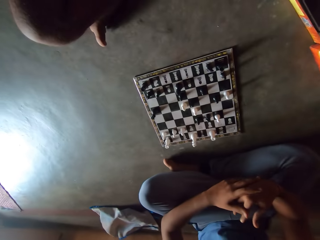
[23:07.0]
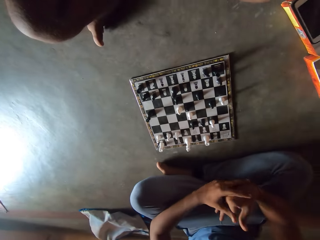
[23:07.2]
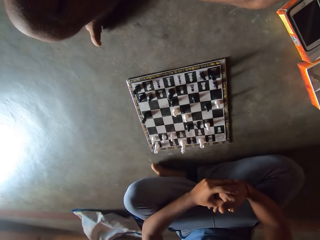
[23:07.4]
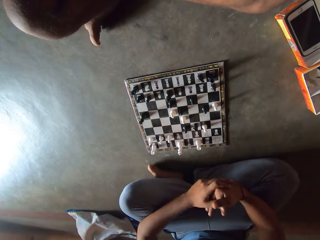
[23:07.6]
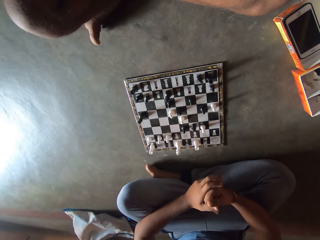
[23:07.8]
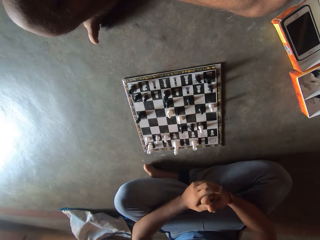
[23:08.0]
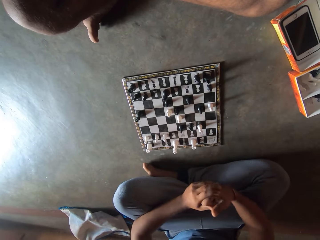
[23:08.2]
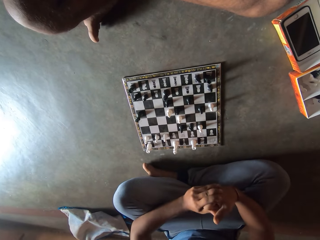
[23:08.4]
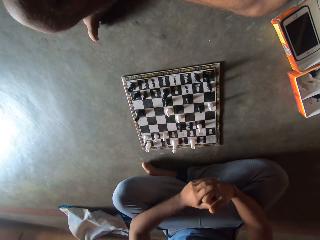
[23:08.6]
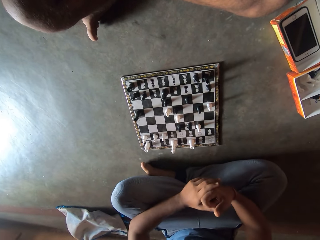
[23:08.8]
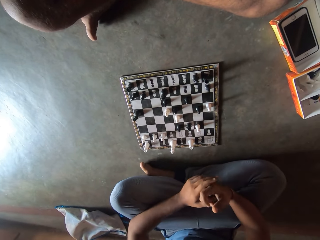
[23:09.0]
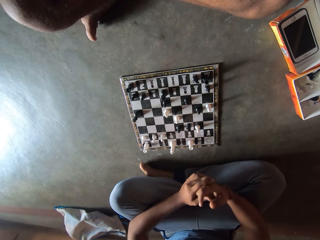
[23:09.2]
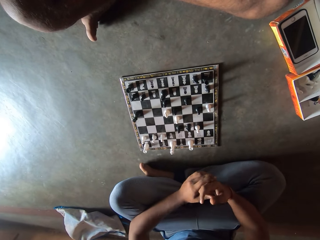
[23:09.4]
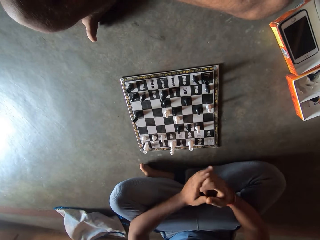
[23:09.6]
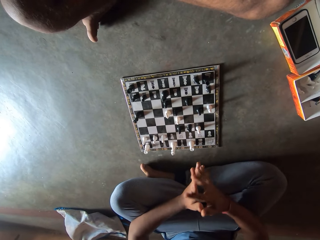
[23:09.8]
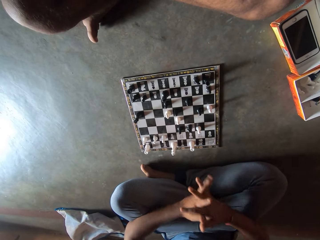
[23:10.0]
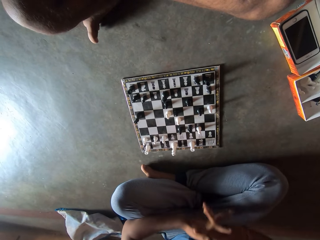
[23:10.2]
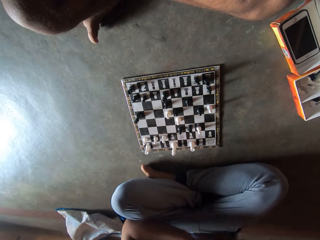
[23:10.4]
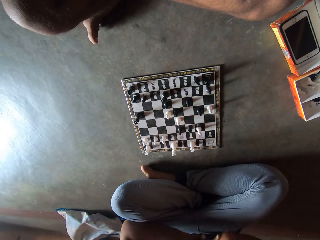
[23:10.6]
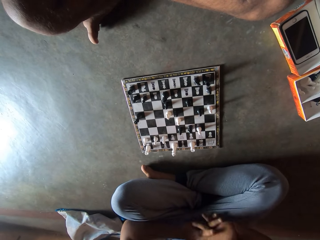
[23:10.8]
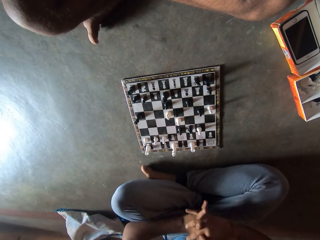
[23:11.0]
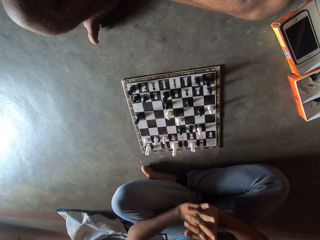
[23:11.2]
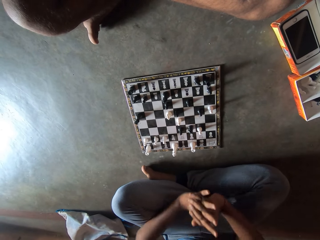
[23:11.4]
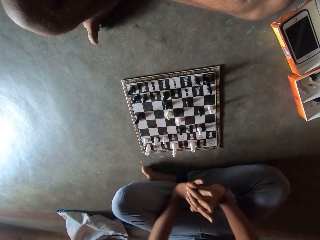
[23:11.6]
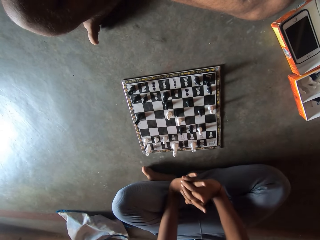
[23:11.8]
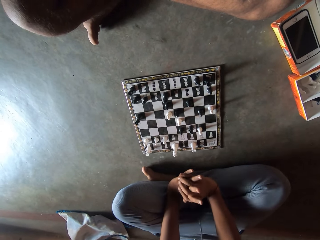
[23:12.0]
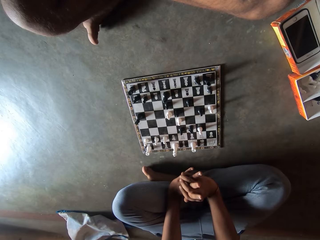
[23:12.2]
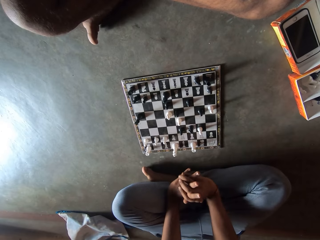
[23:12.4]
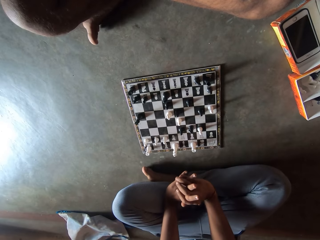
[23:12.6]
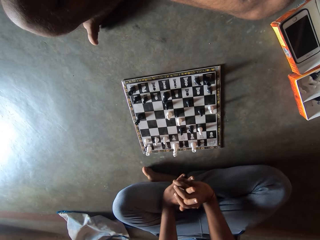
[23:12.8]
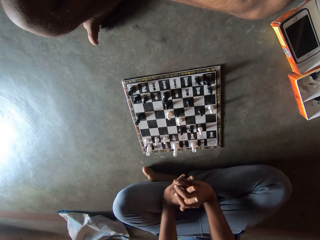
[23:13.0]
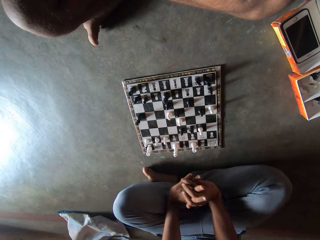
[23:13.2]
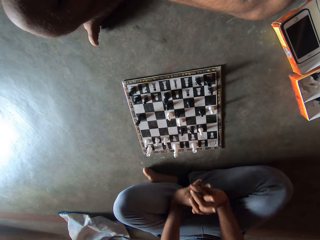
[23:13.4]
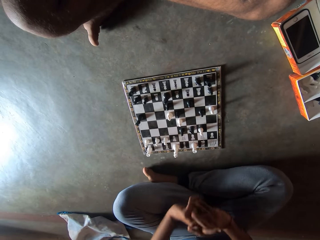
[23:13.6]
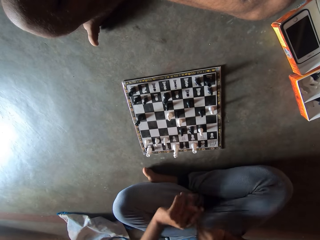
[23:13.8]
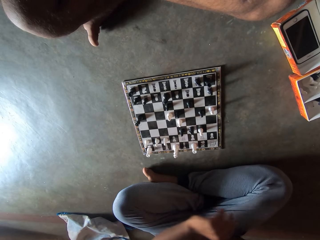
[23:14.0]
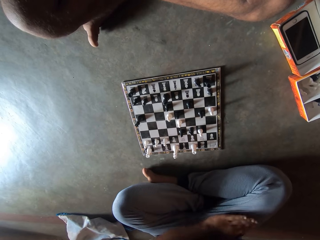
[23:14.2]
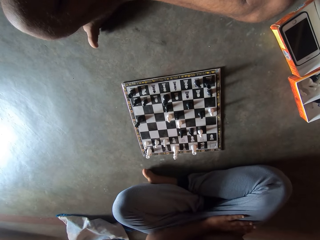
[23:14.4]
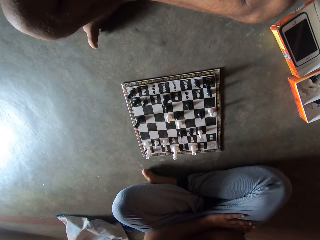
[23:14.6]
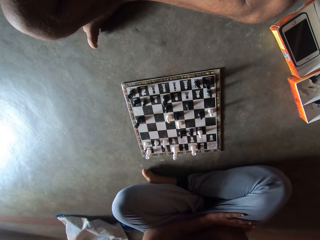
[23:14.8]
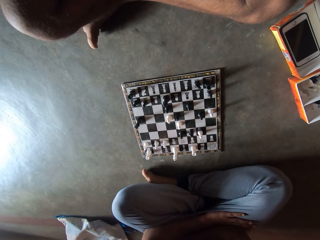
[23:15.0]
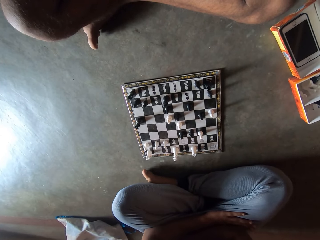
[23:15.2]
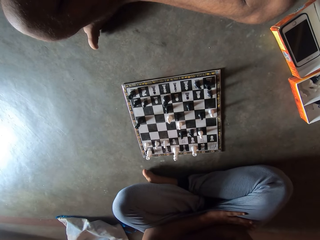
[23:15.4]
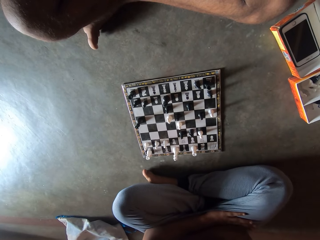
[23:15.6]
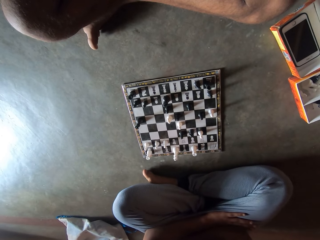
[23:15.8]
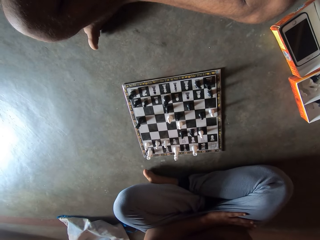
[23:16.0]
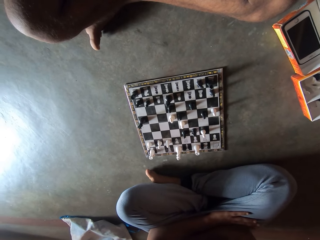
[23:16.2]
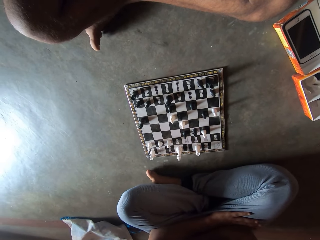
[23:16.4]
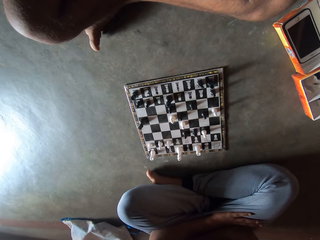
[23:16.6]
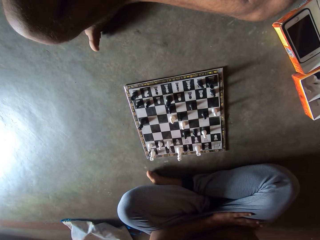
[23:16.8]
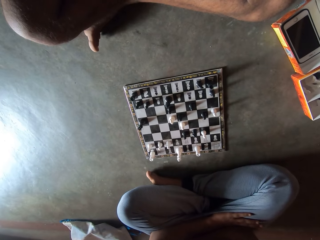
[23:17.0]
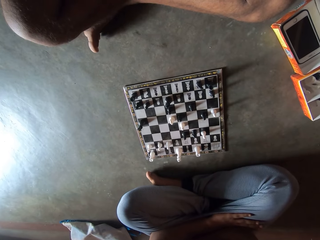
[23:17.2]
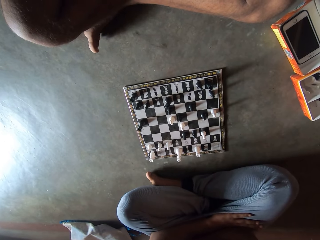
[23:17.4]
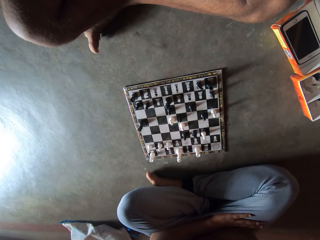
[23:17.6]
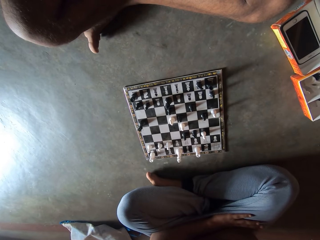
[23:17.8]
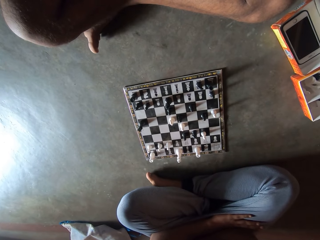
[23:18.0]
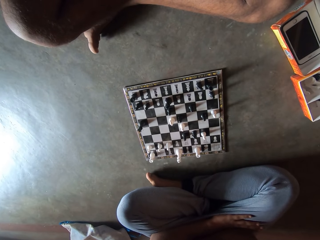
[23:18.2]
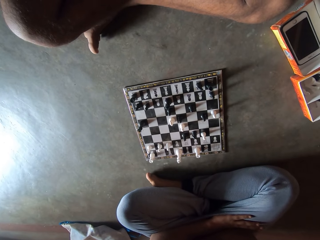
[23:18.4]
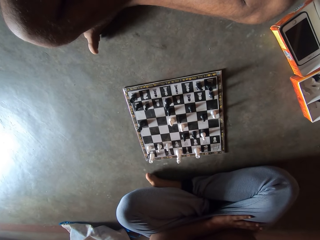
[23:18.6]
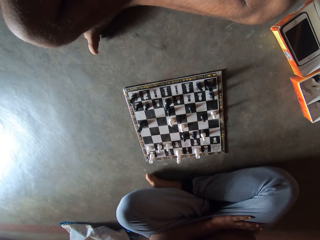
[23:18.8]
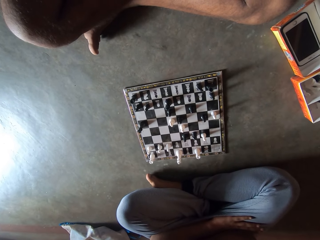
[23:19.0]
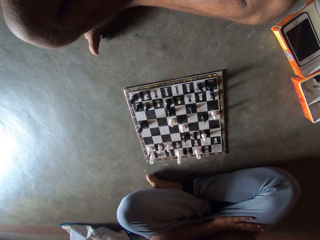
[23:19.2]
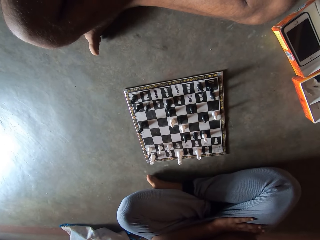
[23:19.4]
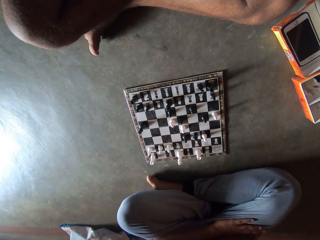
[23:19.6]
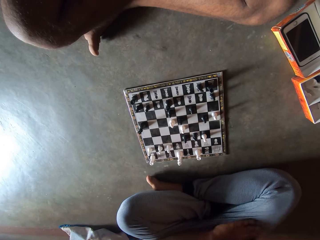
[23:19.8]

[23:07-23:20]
The camera wearer moves the hands. He holds his figures. He stretches his hands. He looks at the chess board.

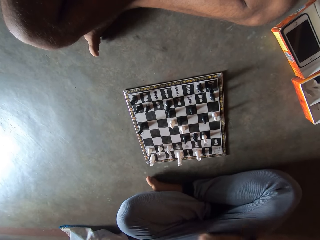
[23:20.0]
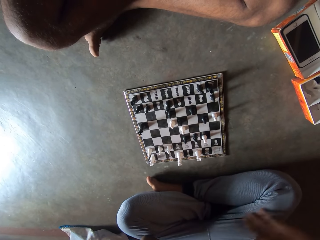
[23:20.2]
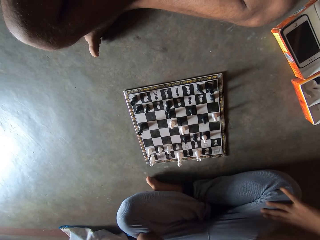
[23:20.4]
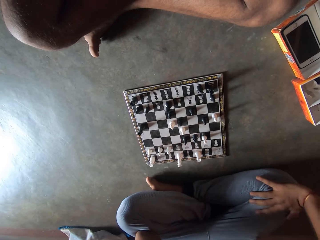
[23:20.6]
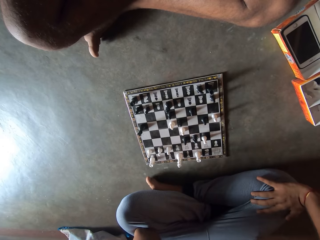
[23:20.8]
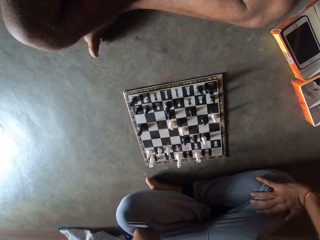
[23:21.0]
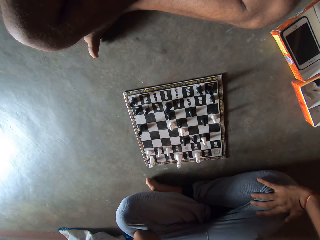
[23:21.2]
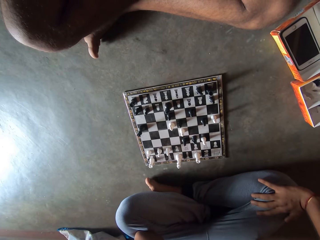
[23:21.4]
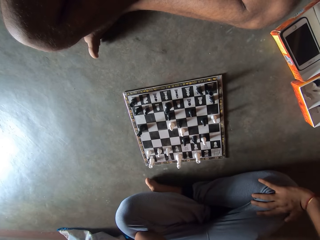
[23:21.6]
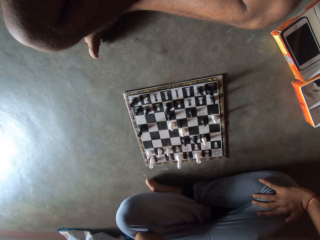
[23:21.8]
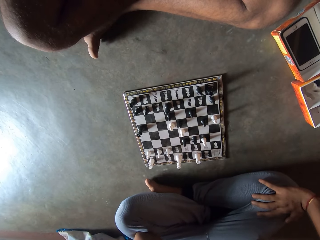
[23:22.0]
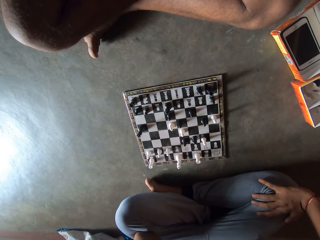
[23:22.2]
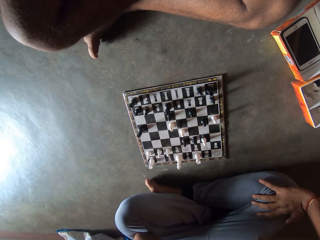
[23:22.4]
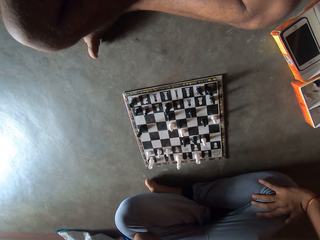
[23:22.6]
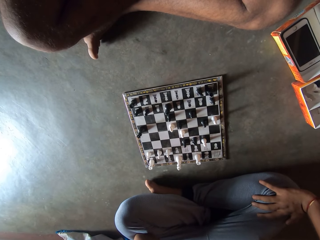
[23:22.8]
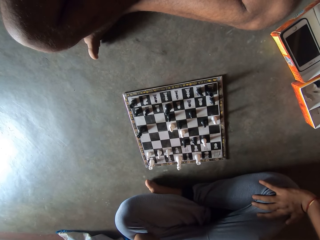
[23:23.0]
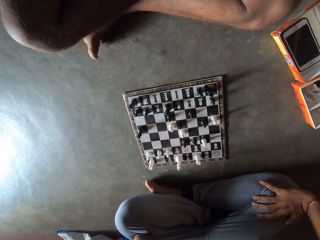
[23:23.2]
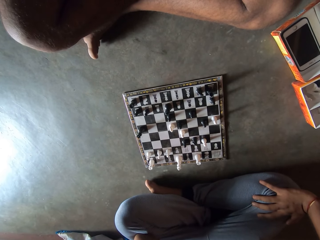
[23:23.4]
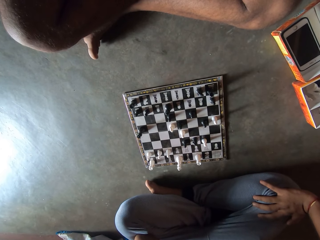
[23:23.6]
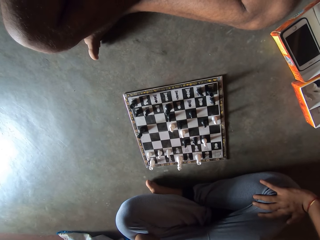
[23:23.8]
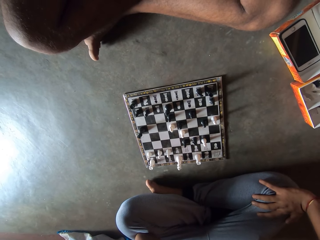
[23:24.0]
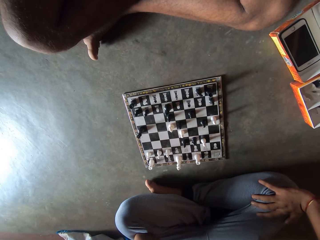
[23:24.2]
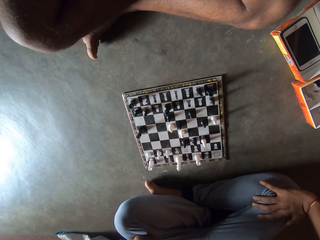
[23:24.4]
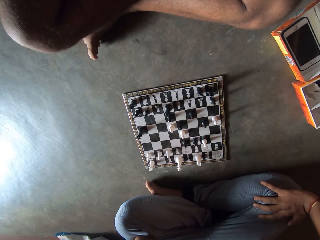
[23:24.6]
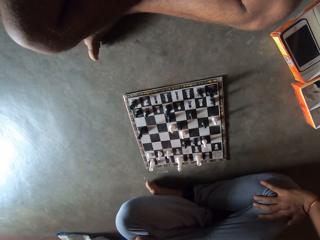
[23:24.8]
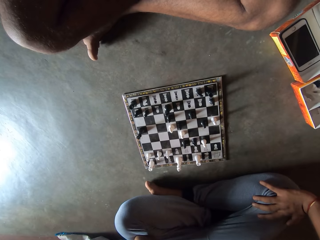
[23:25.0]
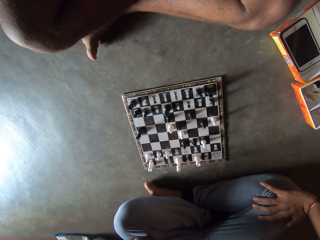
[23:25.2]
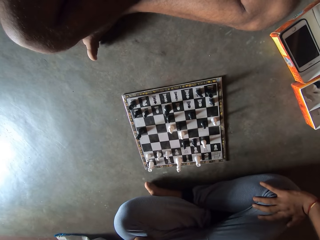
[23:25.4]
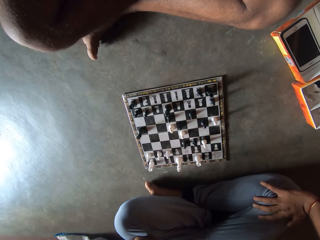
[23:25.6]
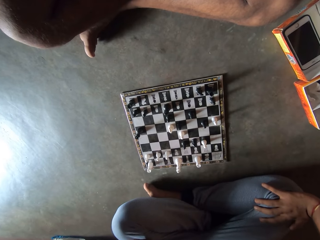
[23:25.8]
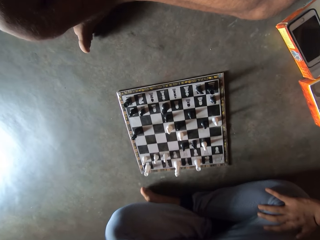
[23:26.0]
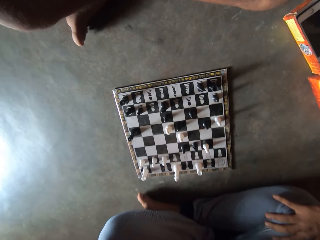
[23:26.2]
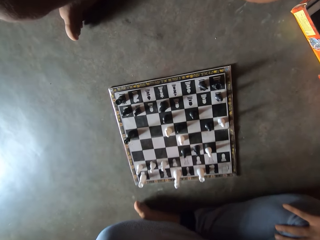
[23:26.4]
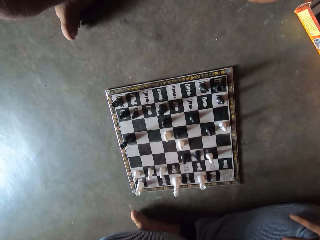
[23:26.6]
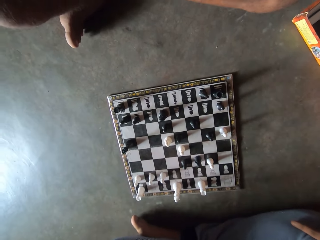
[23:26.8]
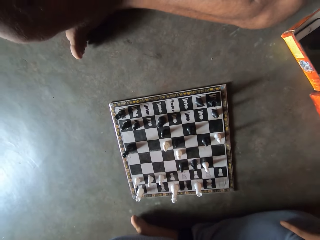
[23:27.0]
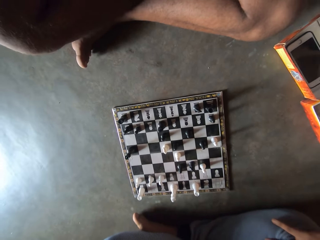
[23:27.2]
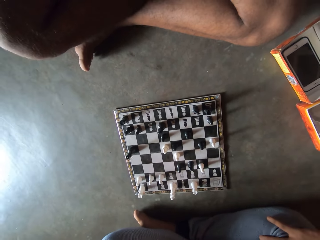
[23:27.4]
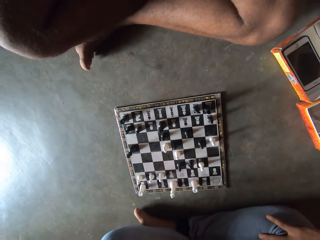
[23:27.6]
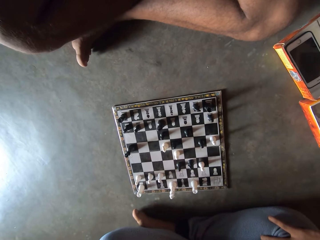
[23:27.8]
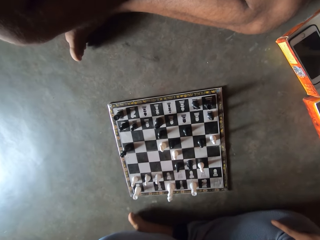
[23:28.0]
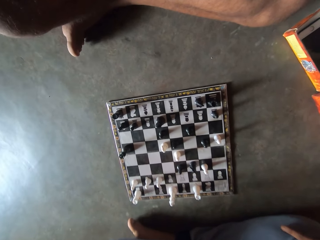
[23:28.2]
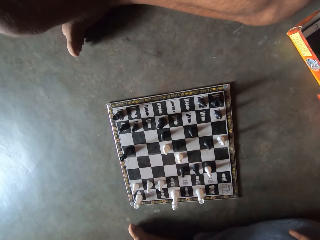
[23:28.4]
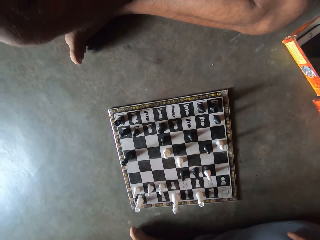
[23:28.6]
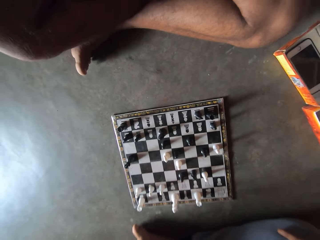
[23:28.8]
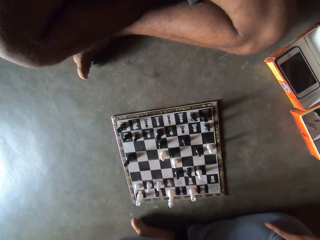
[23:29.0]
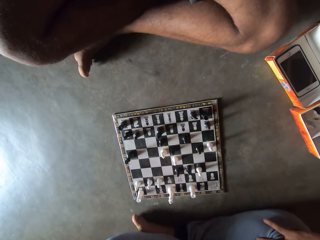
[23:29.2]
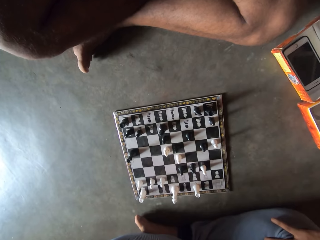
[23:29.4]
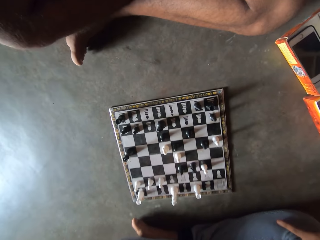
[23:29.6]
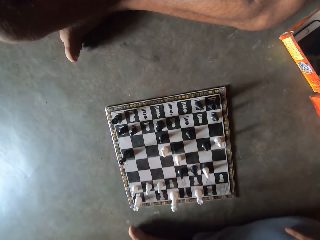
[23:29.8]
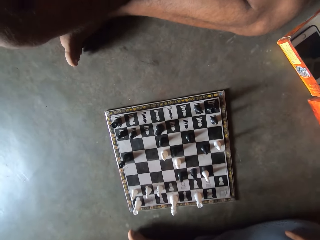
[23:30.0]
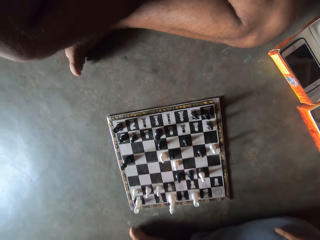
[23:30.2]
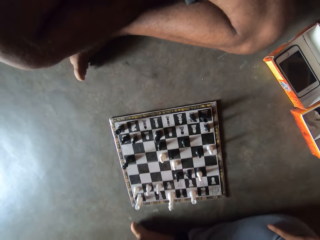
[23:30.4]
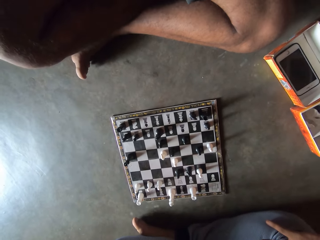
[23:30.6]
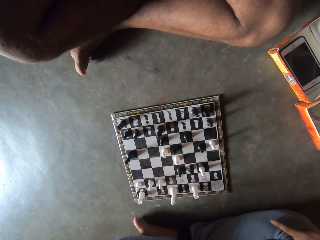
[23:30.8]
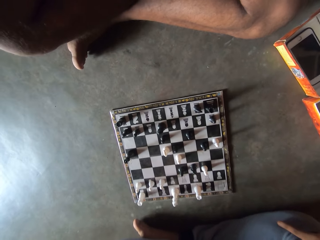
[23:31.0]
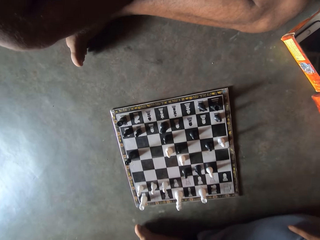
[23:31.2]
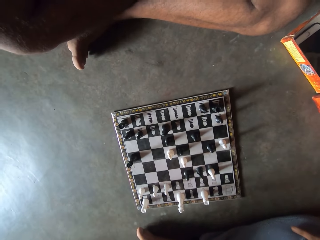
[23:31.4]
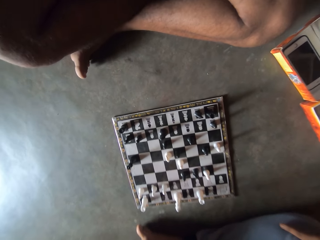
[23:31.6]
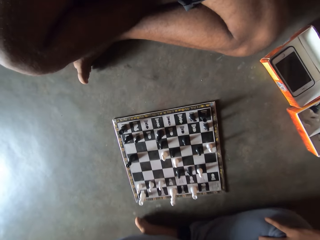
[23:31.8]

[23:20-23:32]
The camera wearer holds his knees. He moves the hand. He looks at the chess board. He looks at the chessboard.
